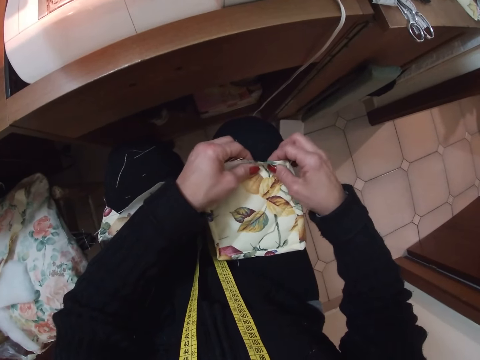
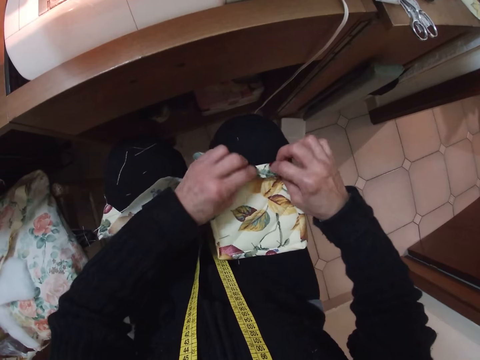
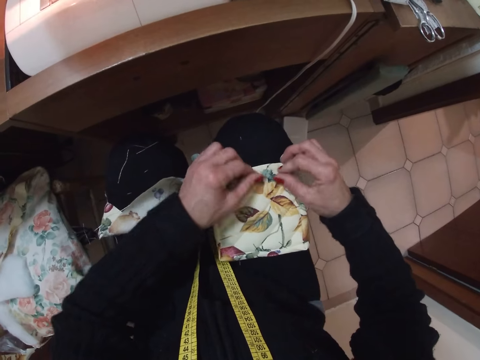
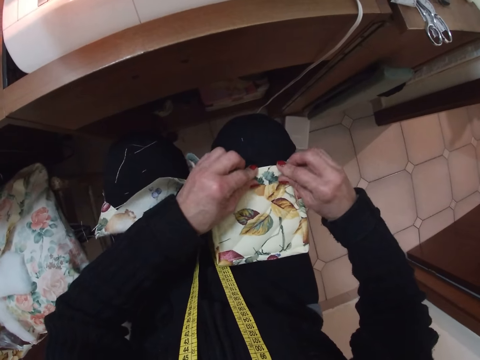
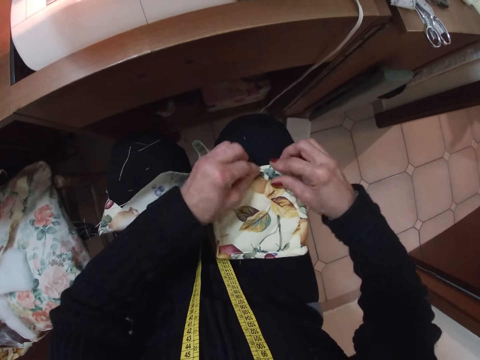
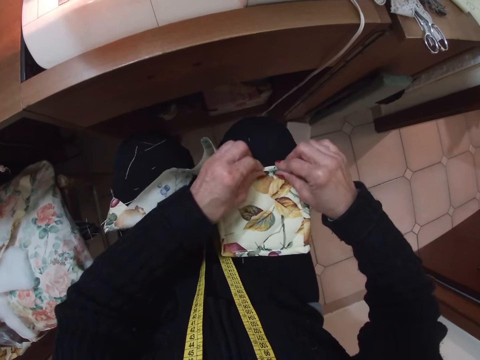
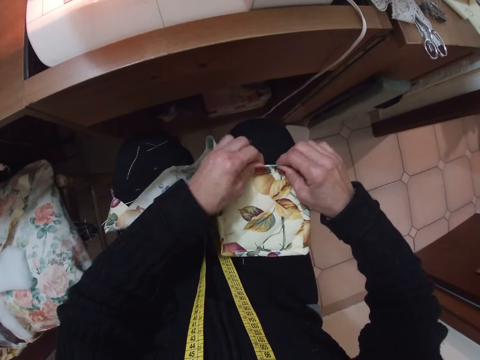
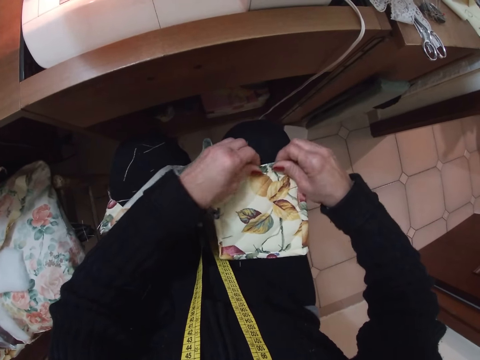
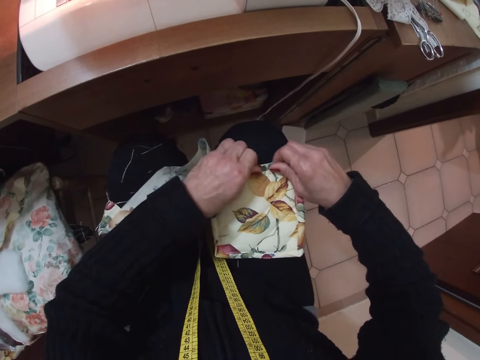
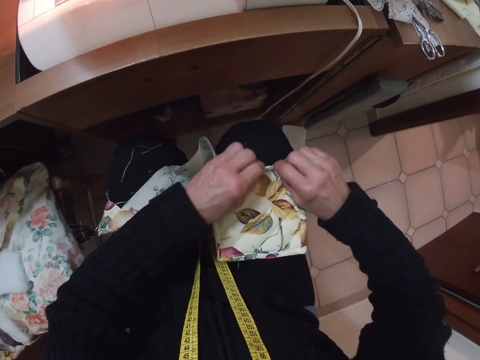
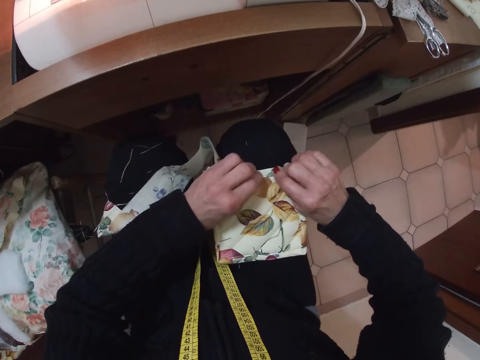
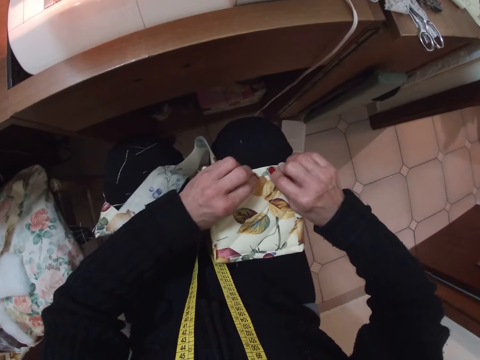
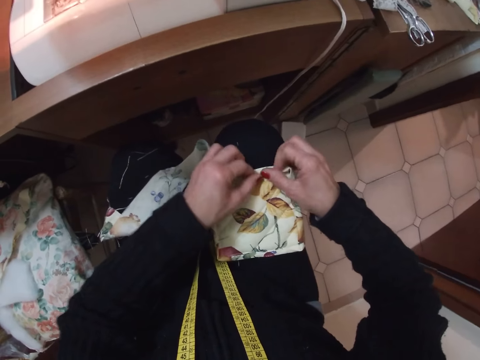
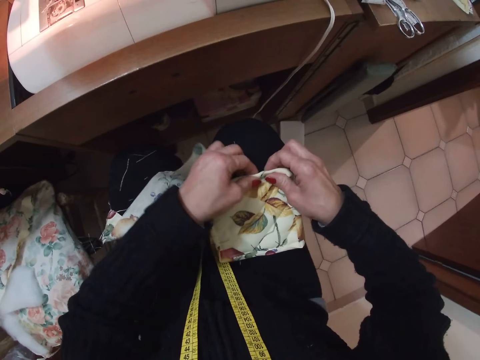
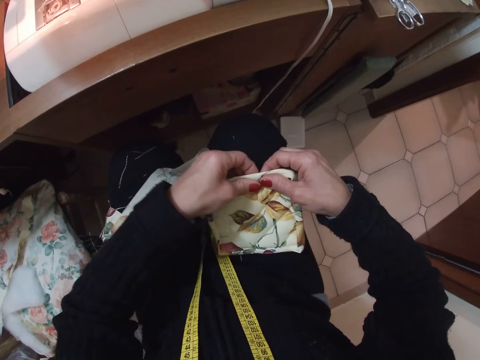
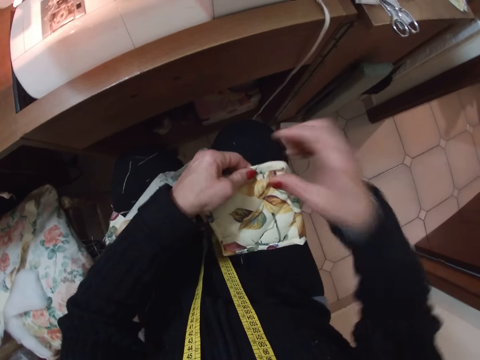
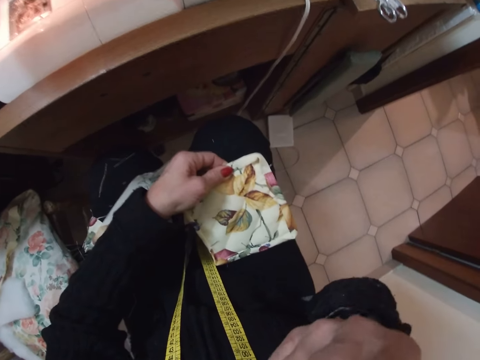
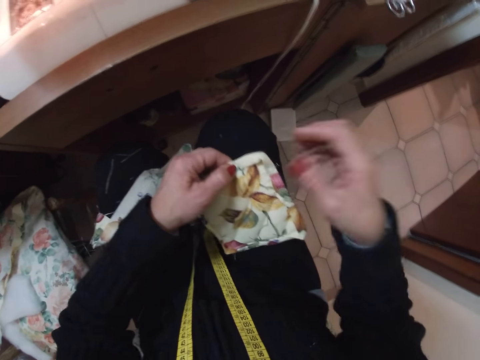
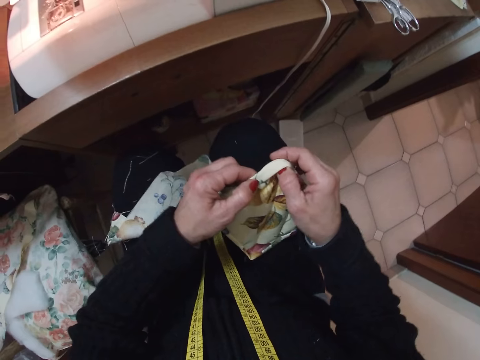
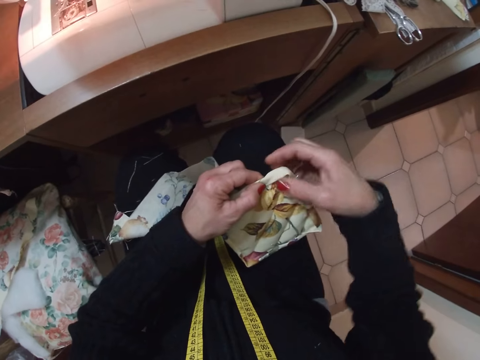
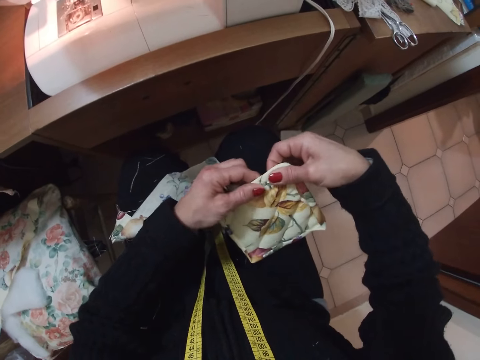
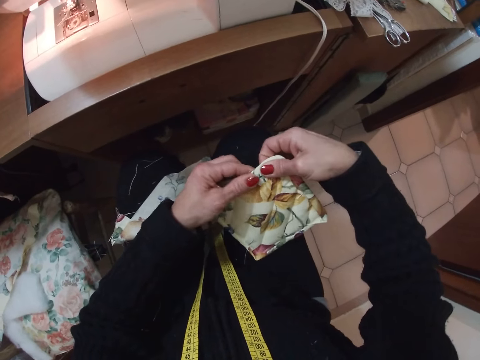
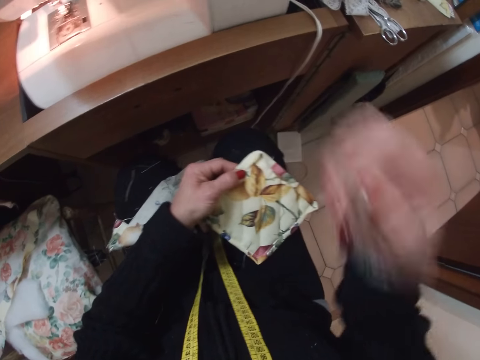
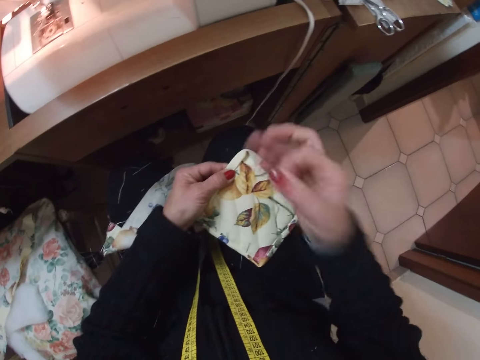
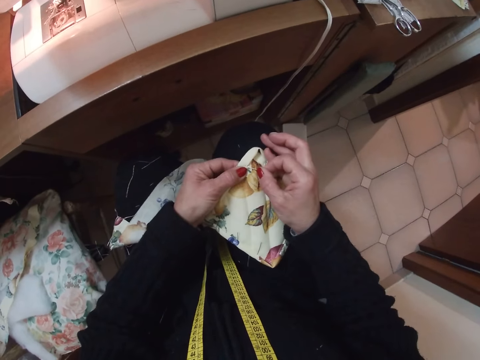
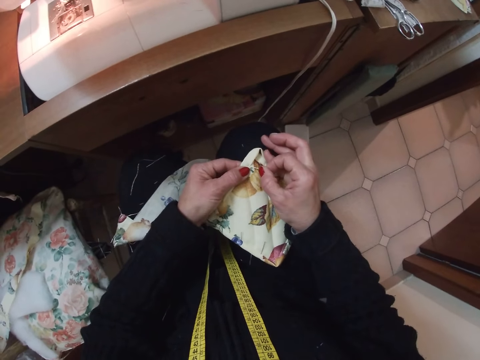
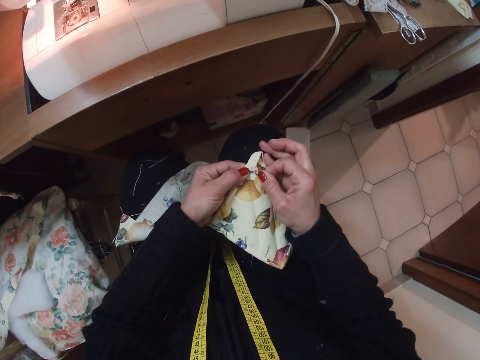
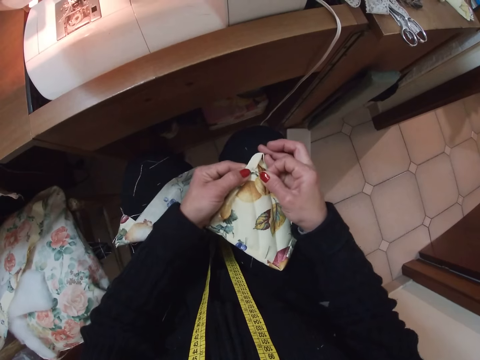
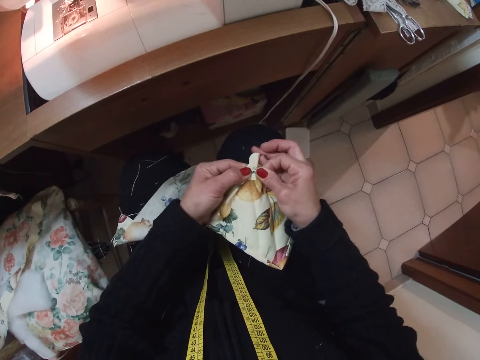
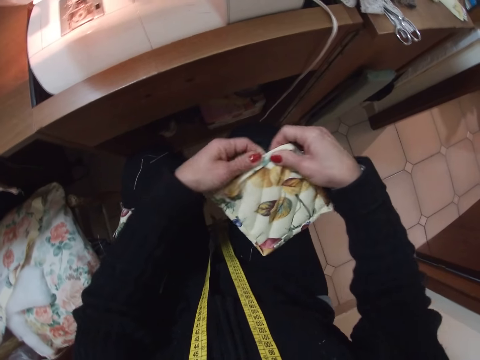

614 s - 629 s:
The camera wearer touches the pin on her mouth with her right hand. She adjusts the cloth with both hands and folds the edges of the fabric. She picks a needle from her body with her right hand. She fixes the needle on the cloth with her right hand.

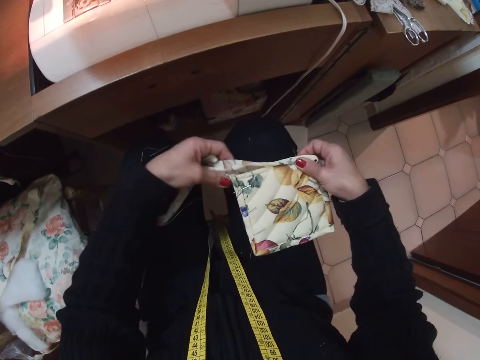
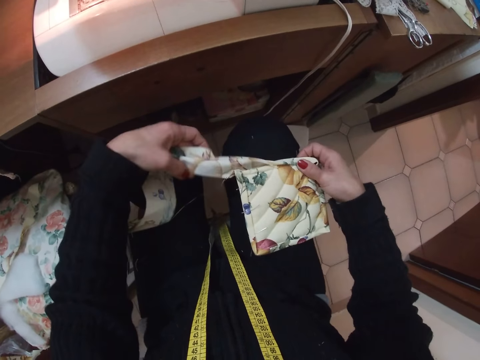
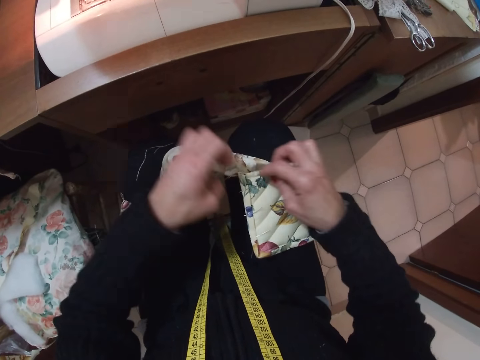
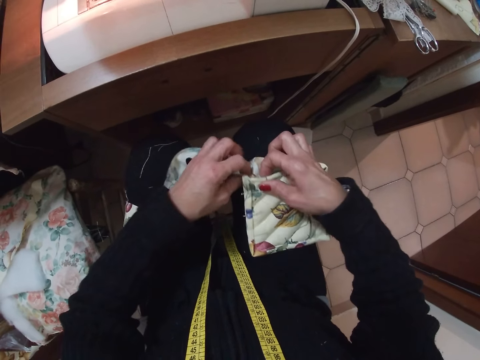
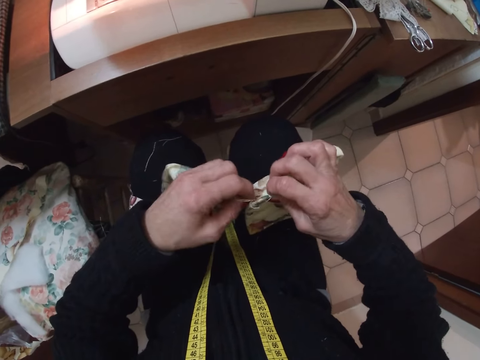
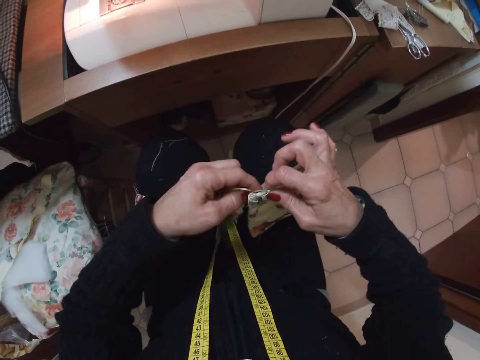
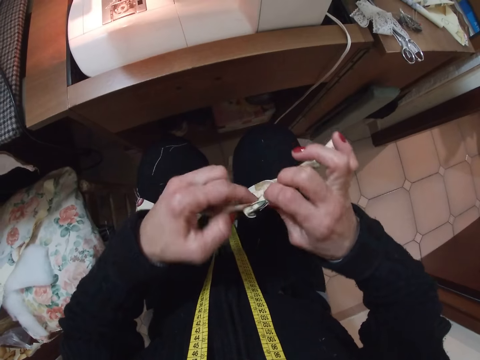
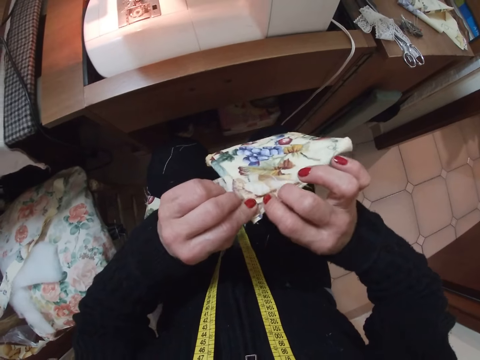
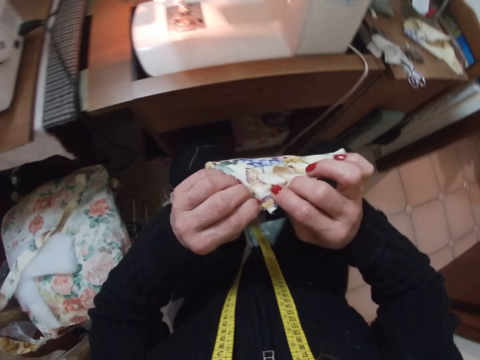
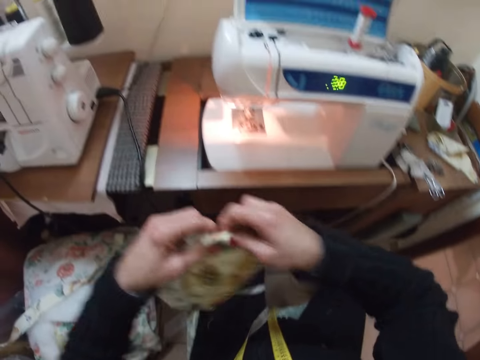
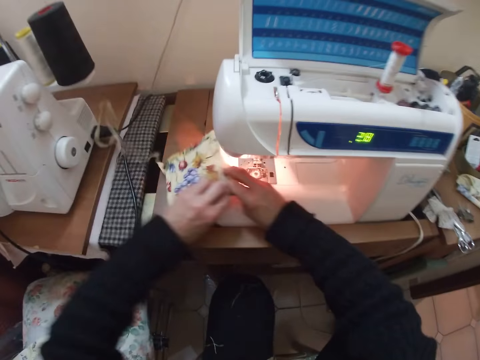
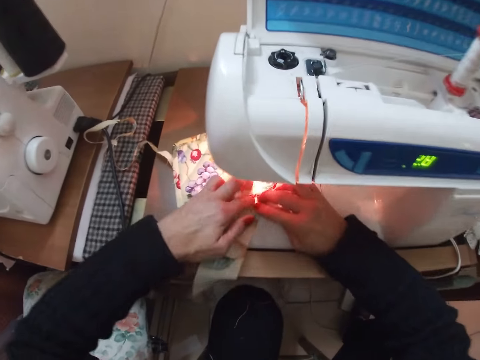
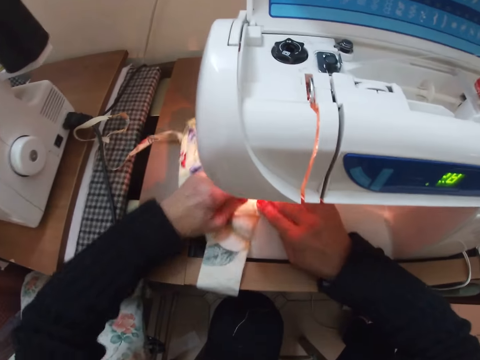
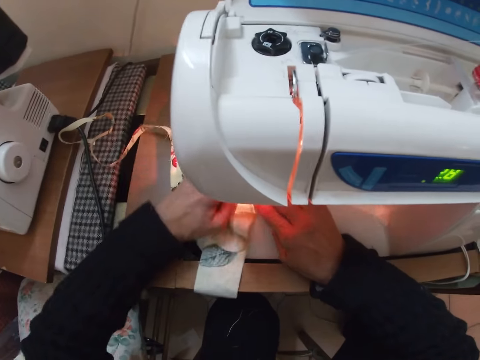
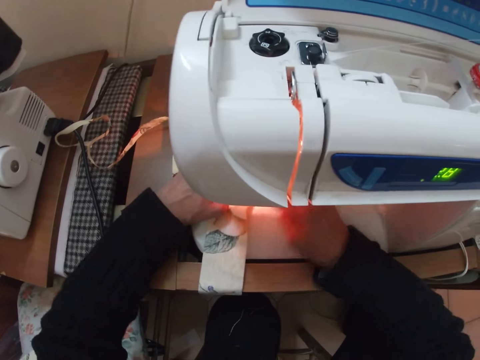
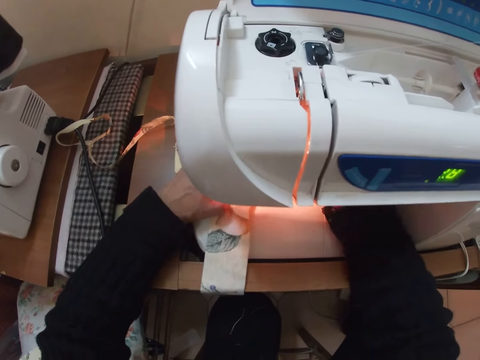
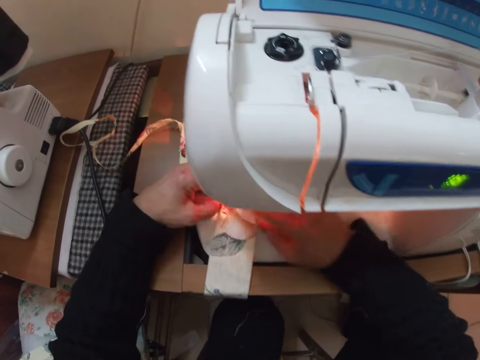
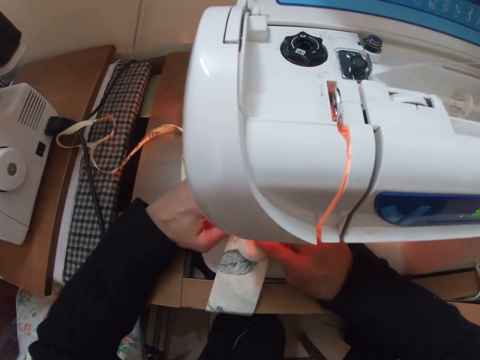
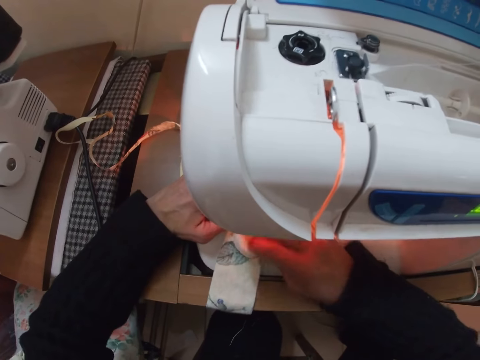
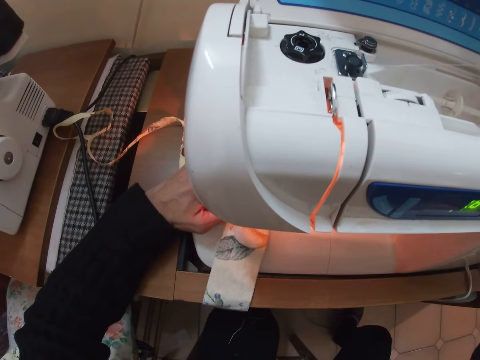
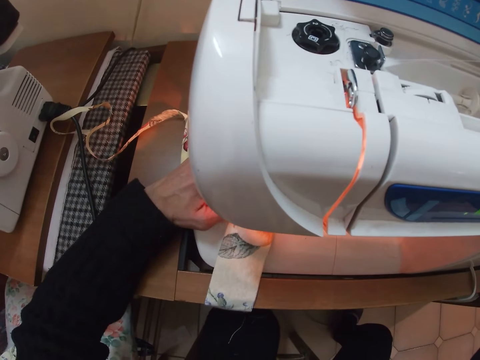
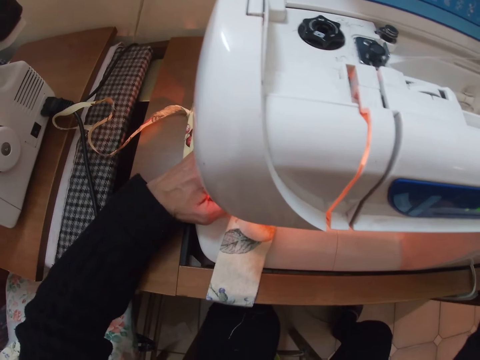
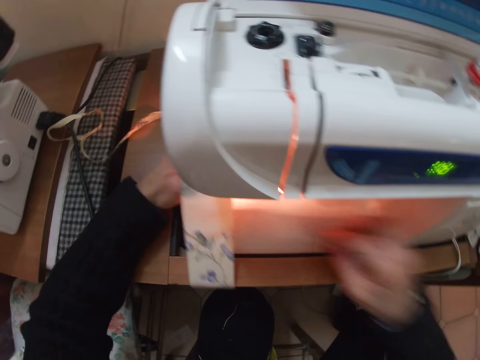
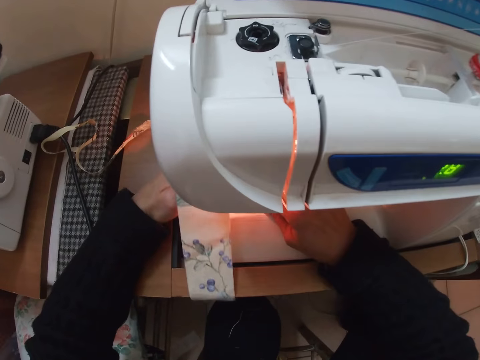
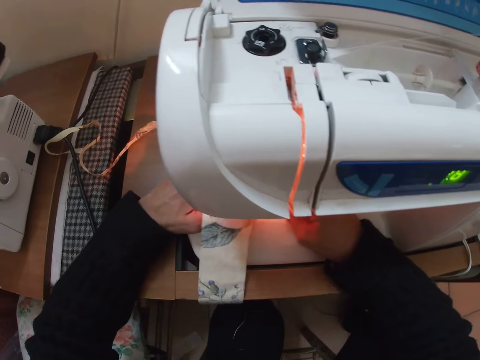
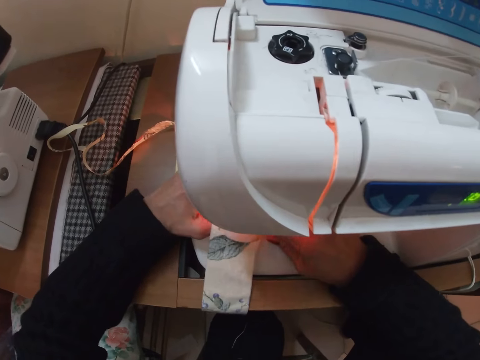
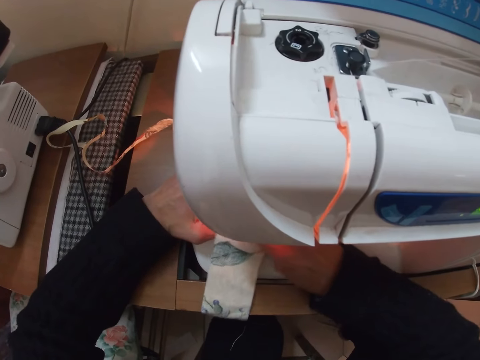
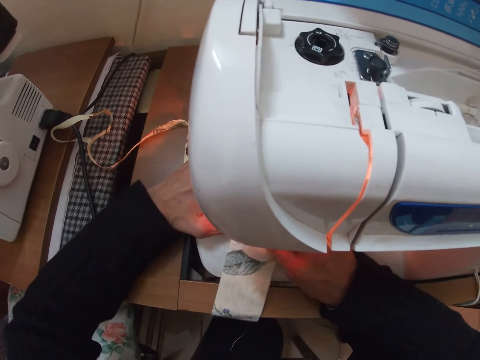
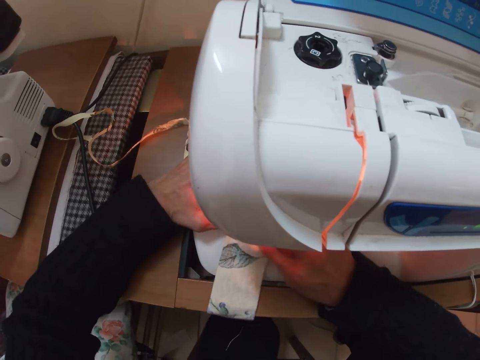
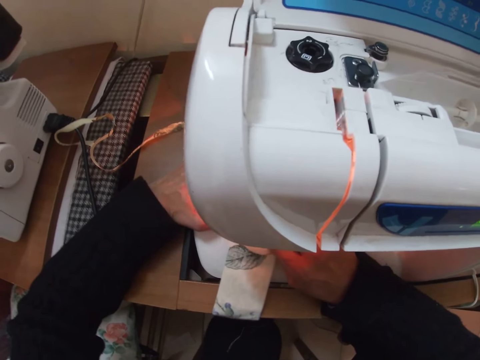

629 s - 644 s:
The camera wearer adjusts the cloth with both hands. They check the fabric and fold the edge of the fabric. They place the fabric on the presser foot. They lower the presser foot lever. They adjust the cloth with both hands on the sewing machine. They touch something. They align the fabric. They sew the cloth with the sewing machine.
